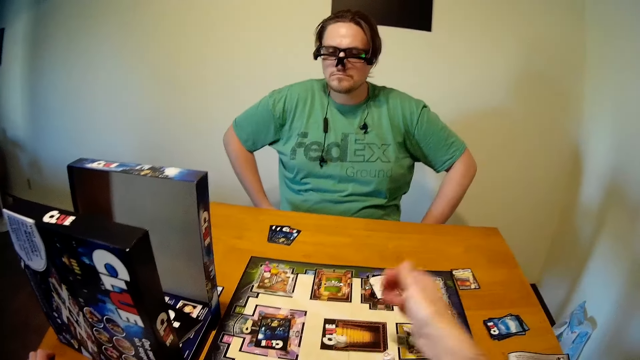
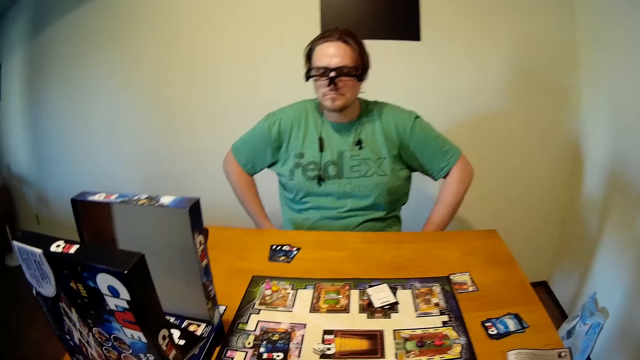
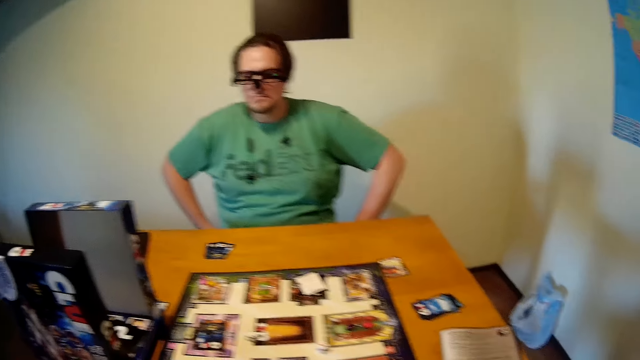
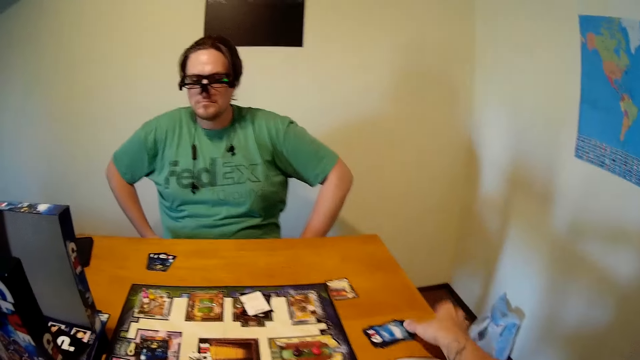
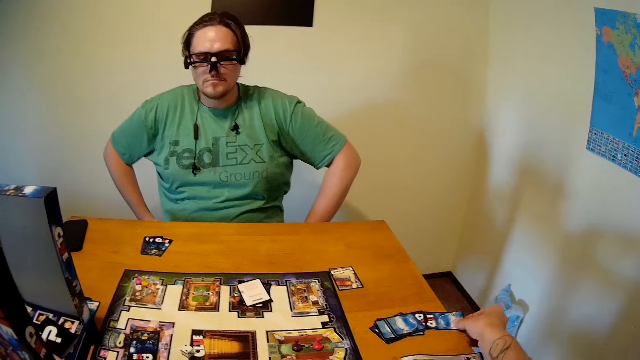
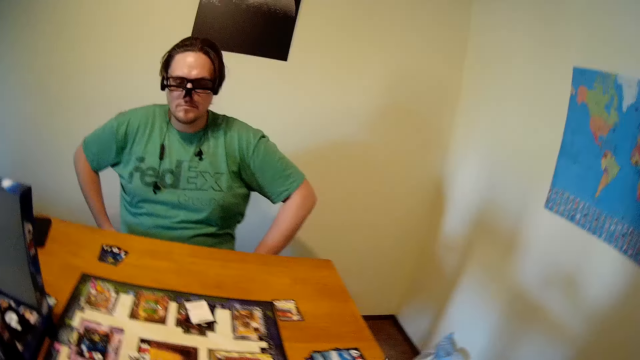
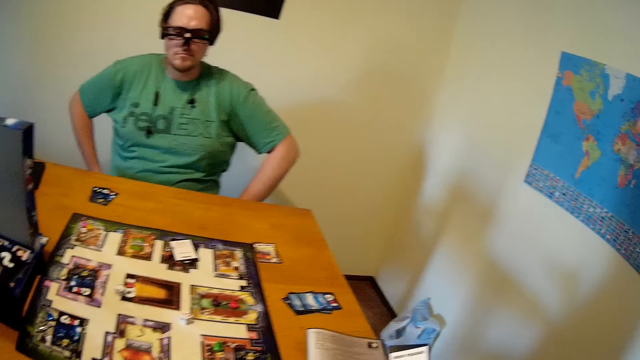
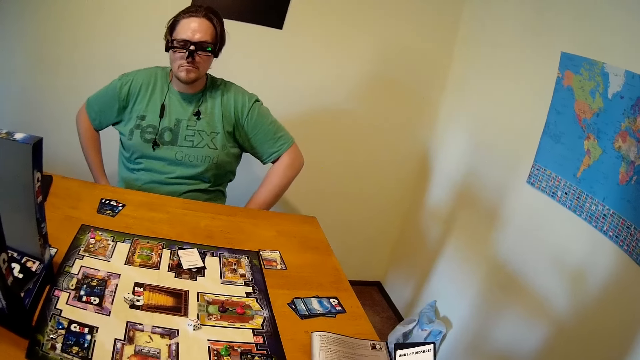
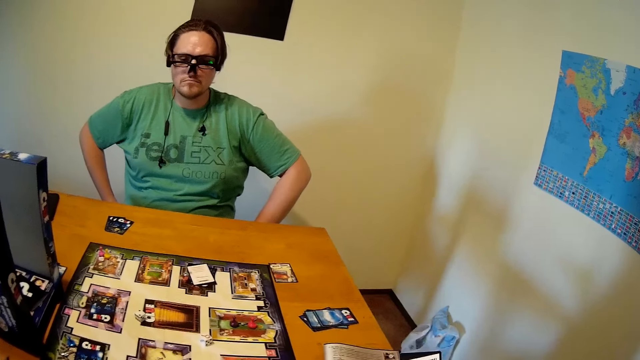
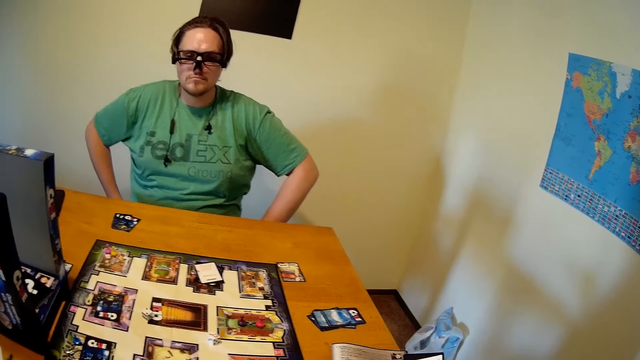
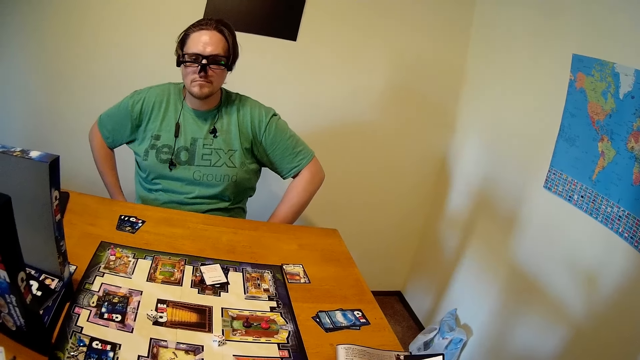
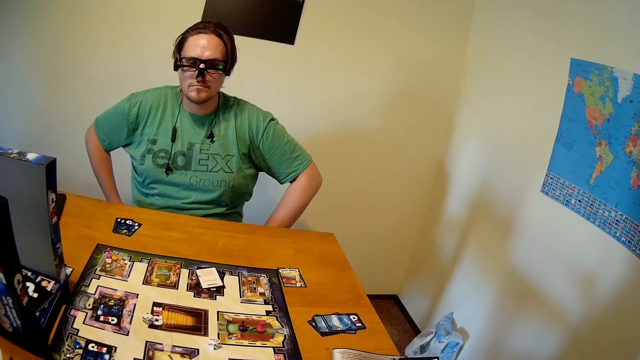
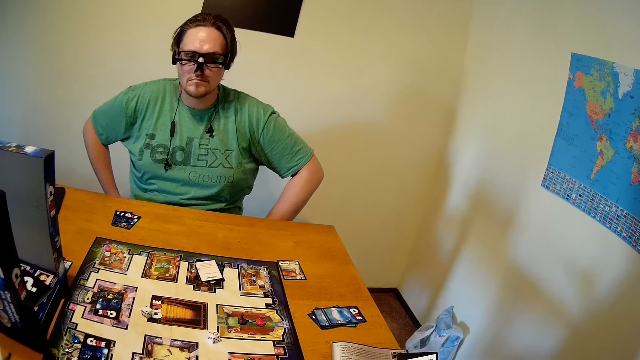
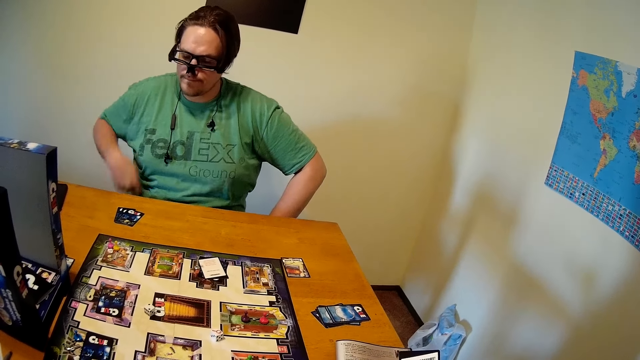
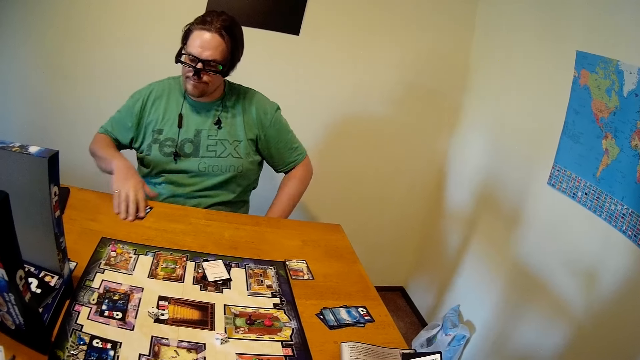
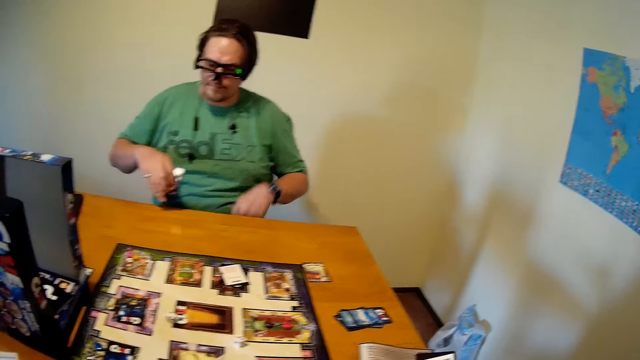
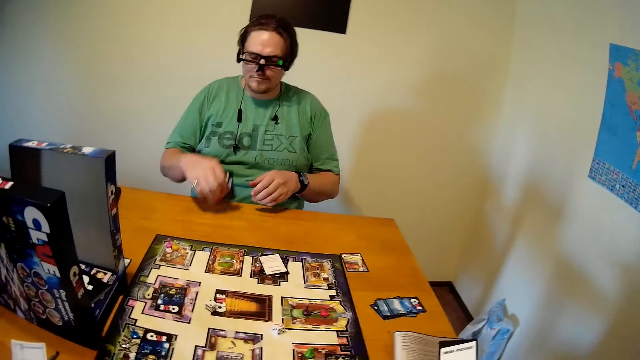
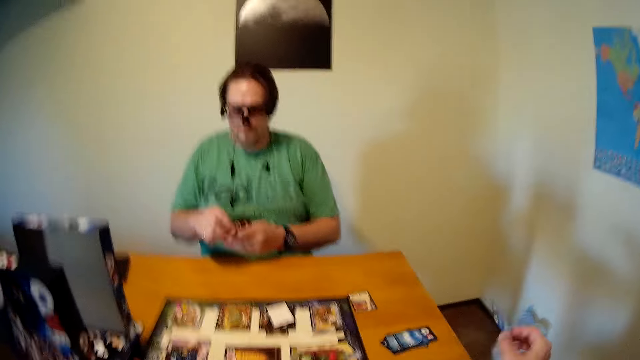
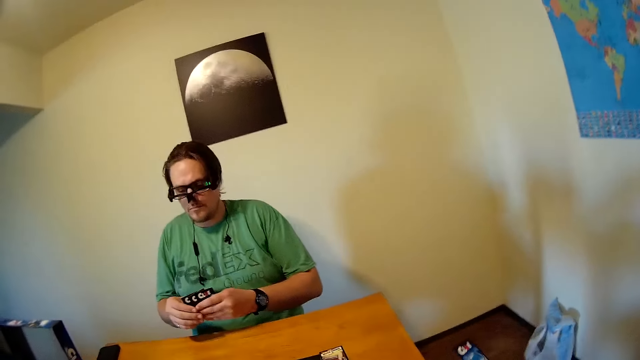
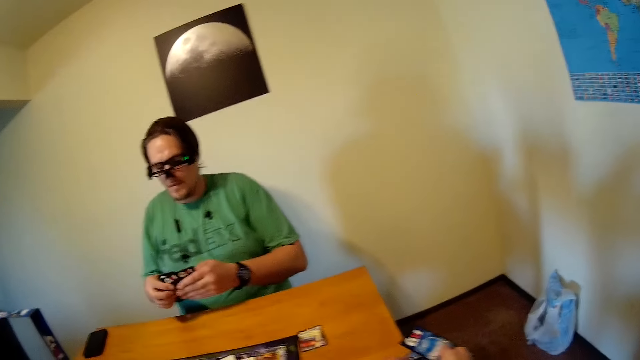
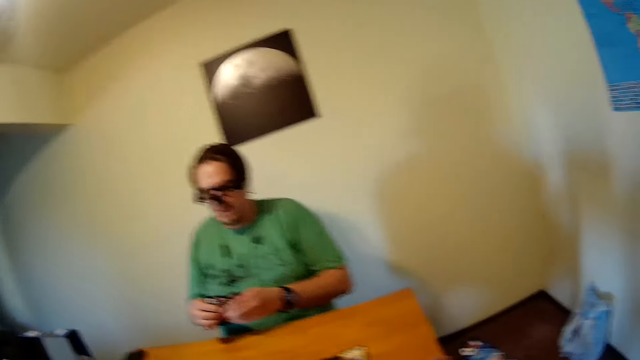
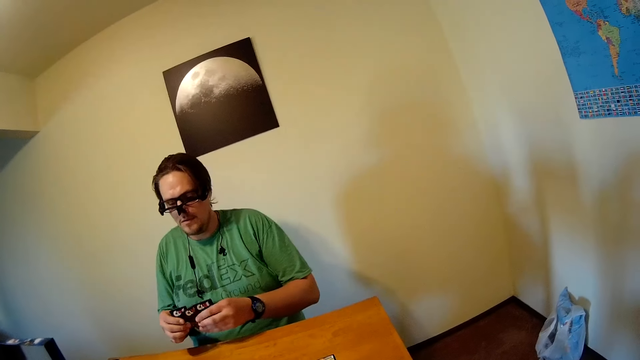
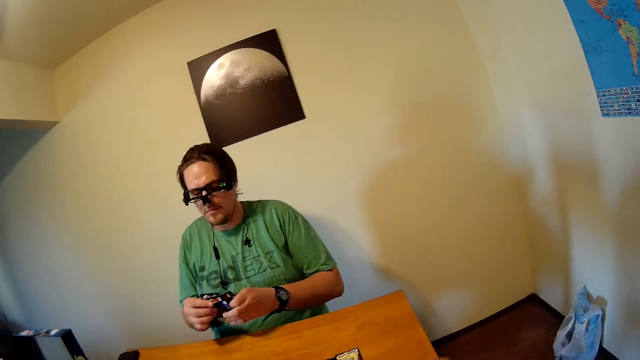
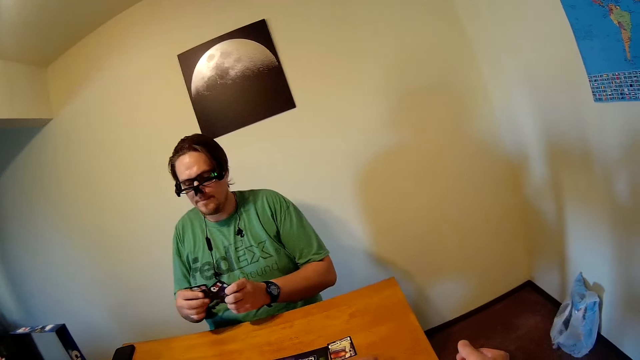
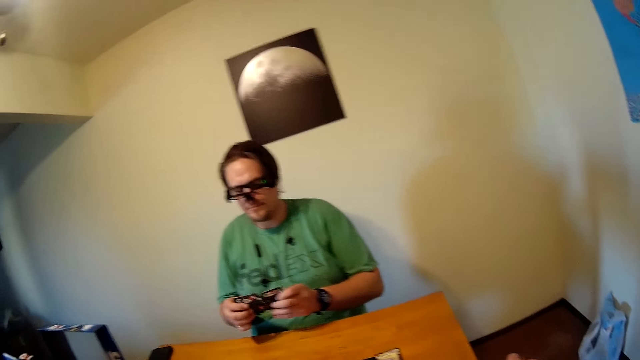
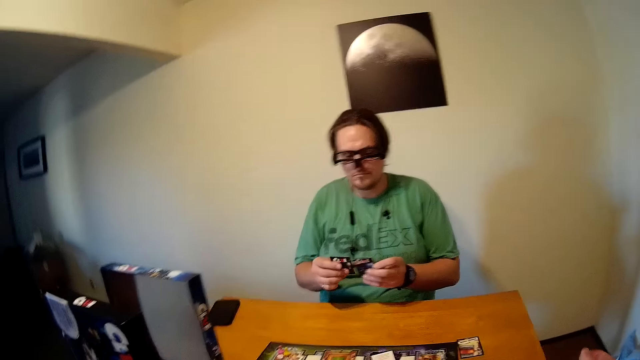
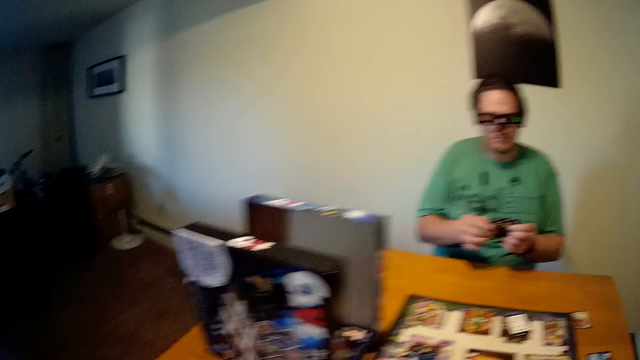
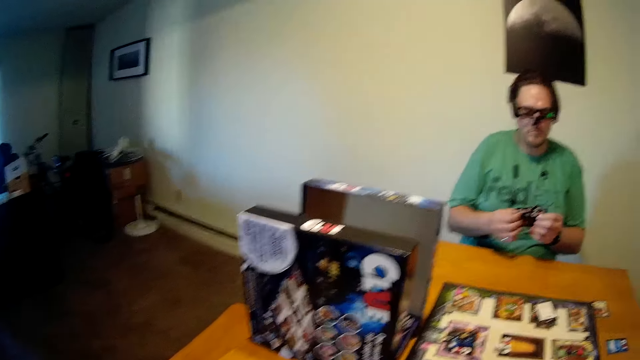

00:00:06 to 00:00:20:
The camera wearer picks a card from the table. A person picks a card from the table. The camera wearer plays cards on the table. They shuffle cards with both hands. The person shuffles cards.

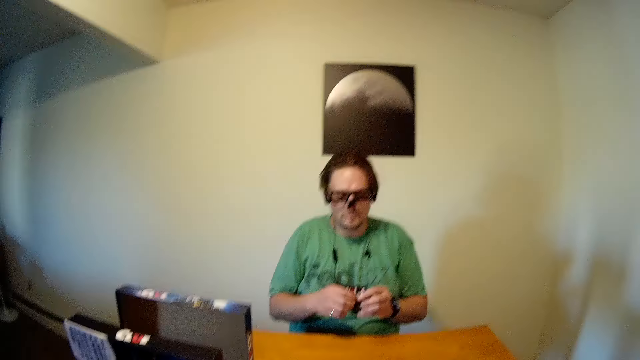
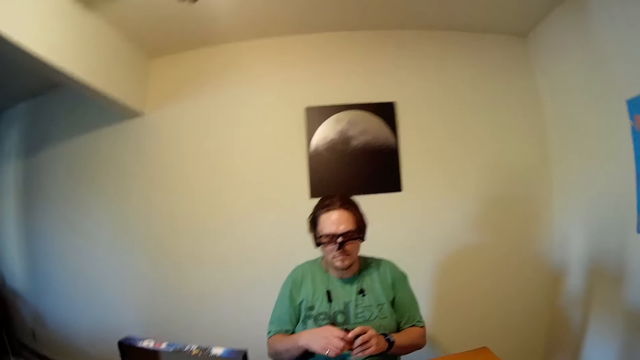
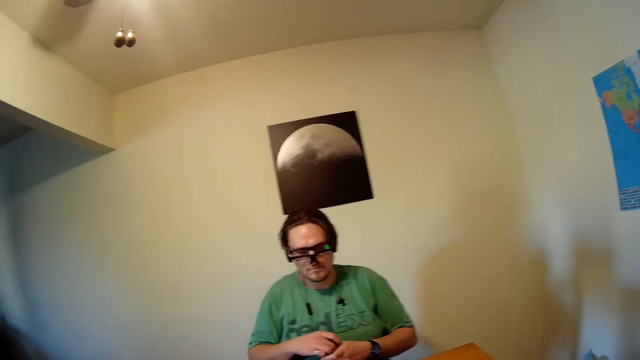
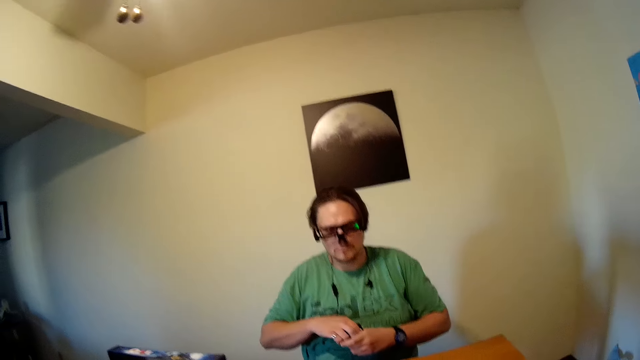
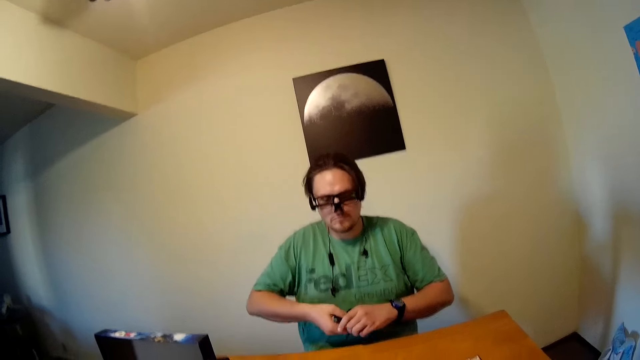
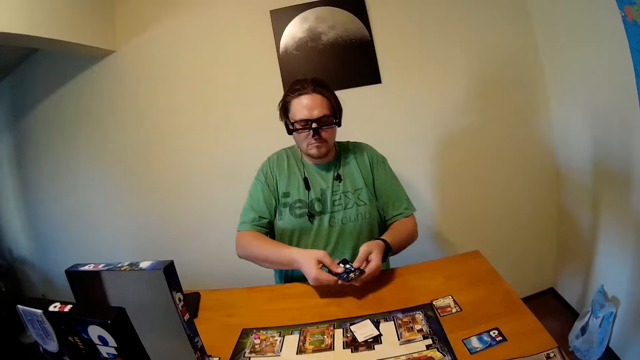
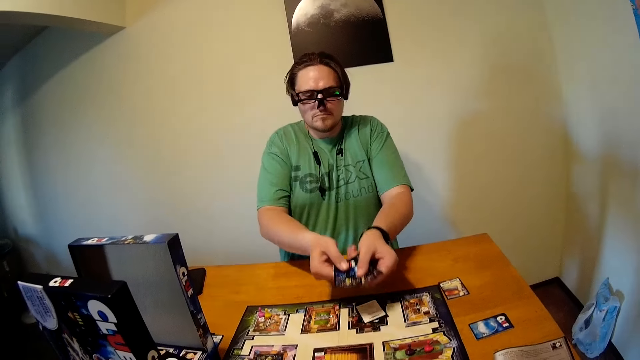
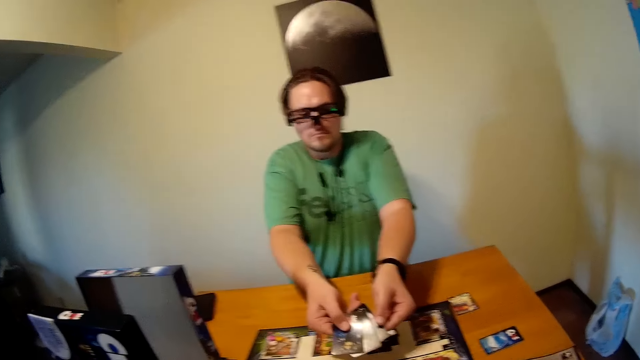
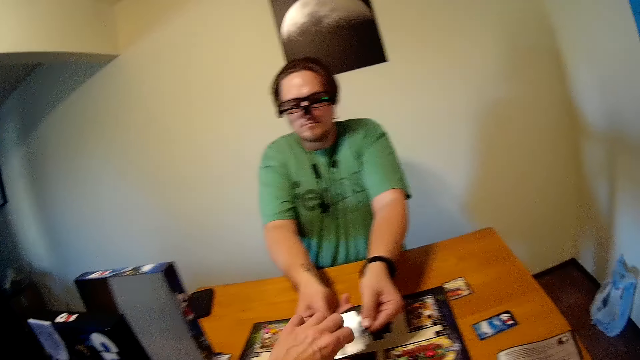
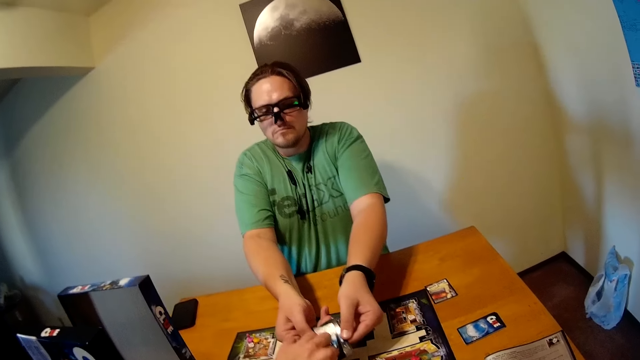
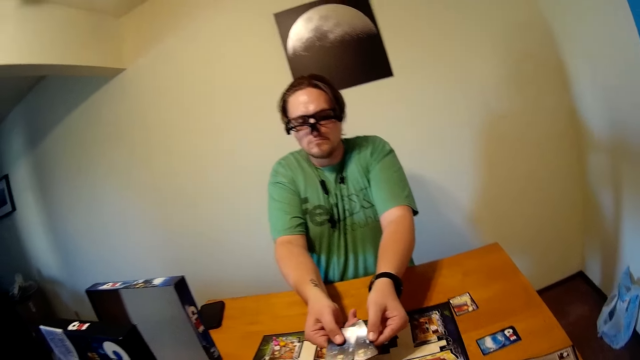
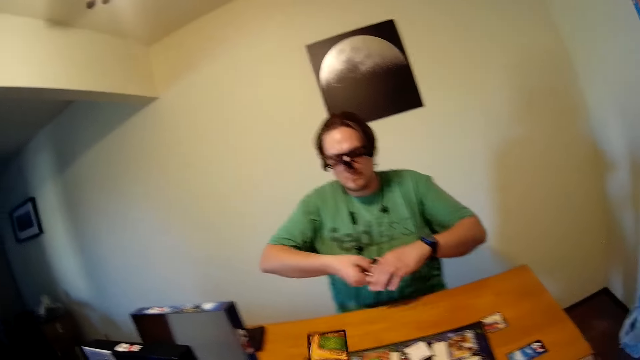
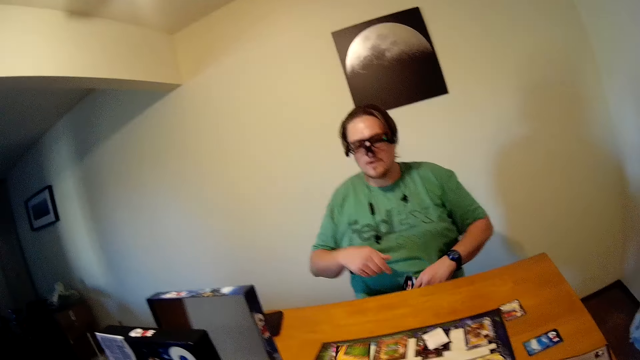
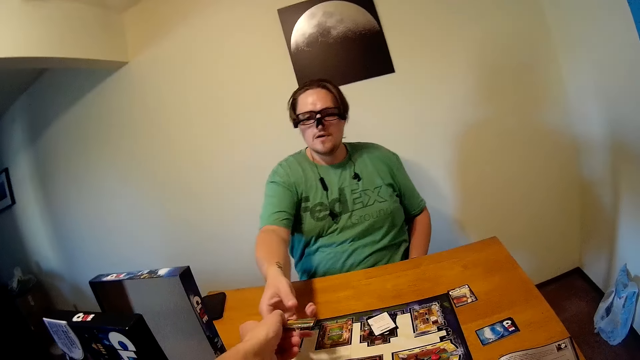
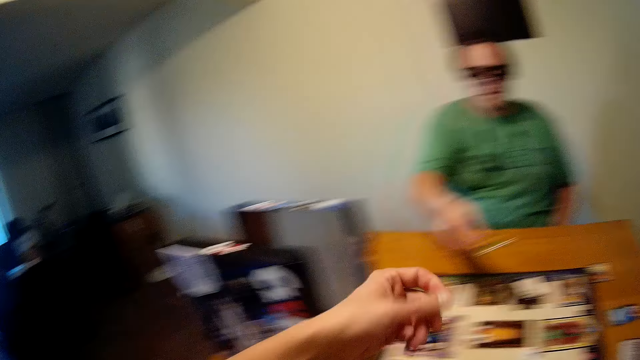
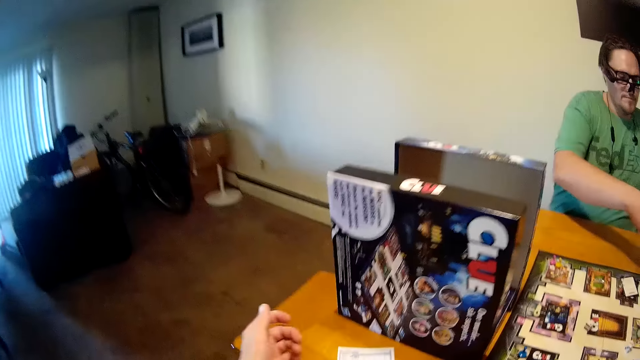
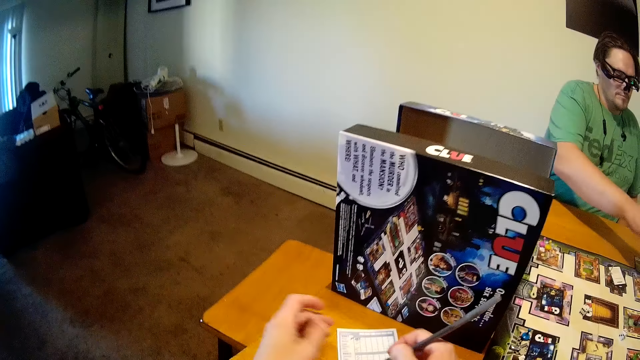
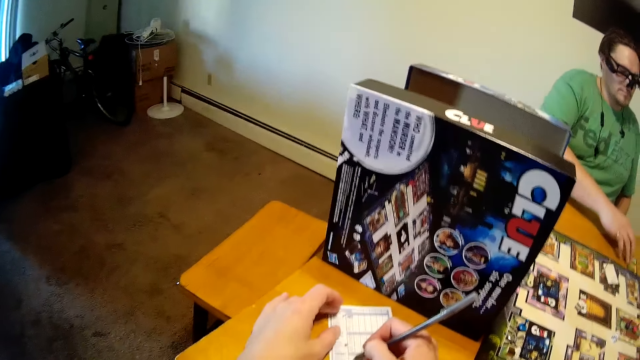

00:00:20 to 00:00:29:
A person displays cards on the table. The camera wearer plays cards on the table. They pick a card from the person. They put the cards away.
